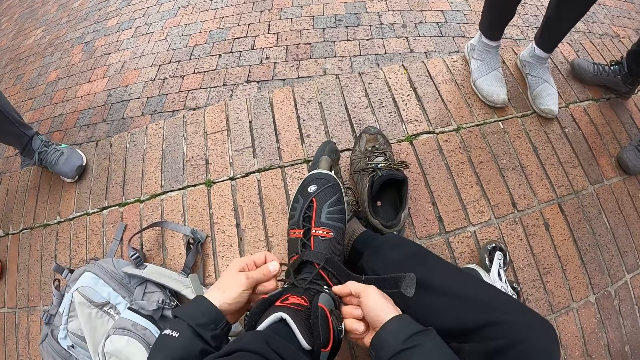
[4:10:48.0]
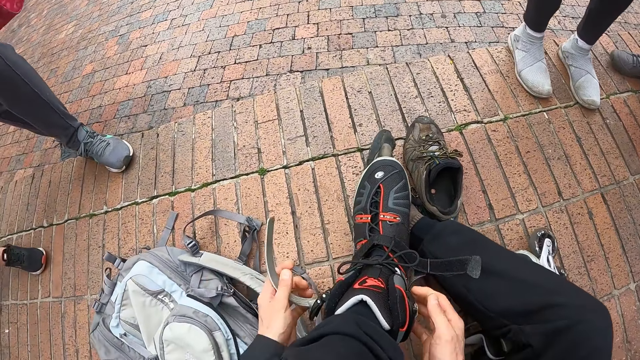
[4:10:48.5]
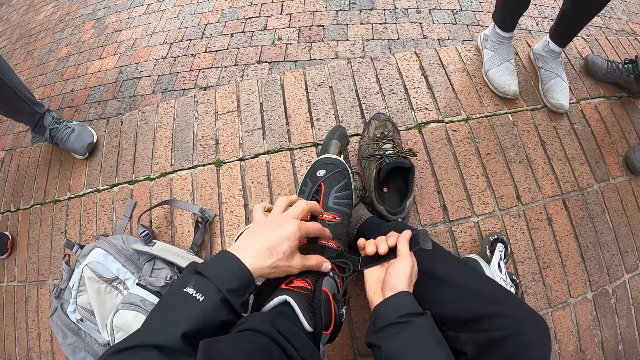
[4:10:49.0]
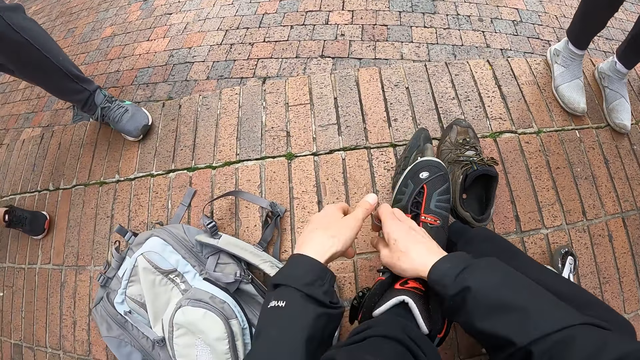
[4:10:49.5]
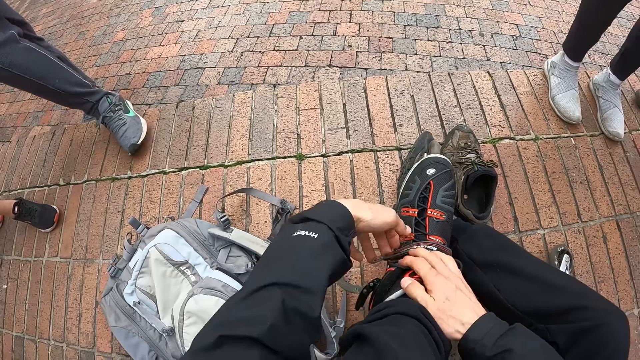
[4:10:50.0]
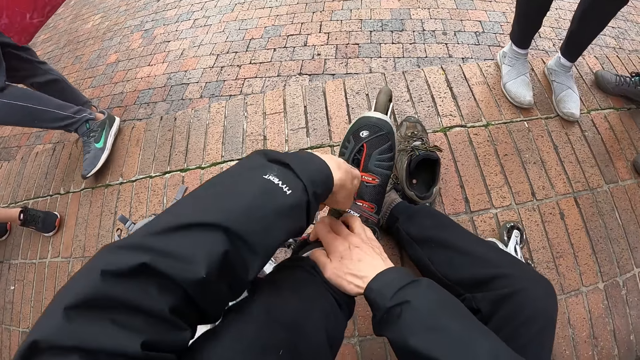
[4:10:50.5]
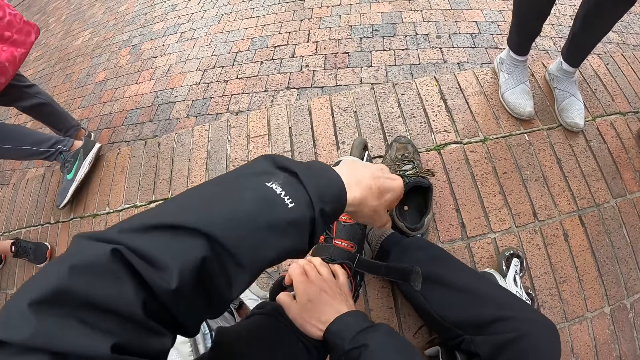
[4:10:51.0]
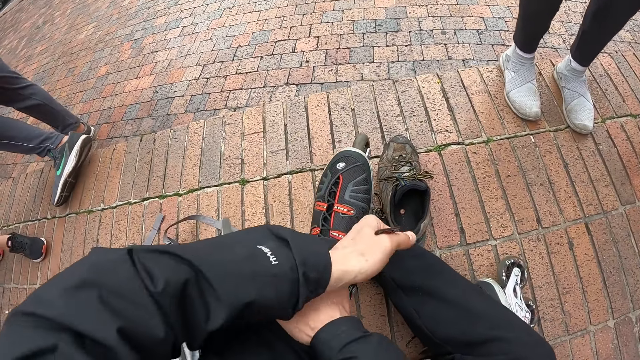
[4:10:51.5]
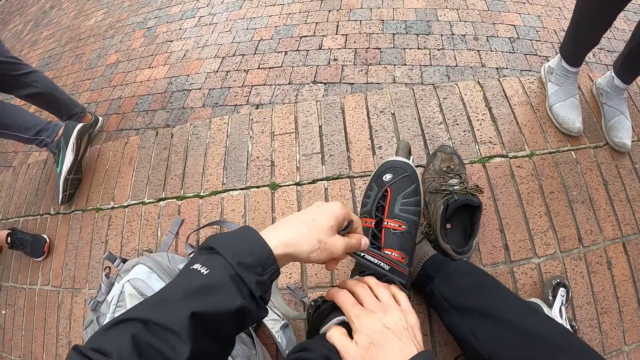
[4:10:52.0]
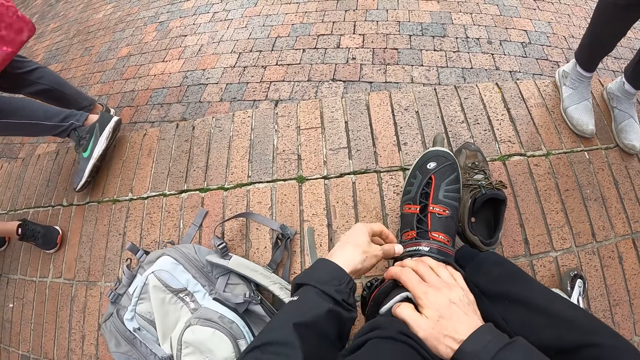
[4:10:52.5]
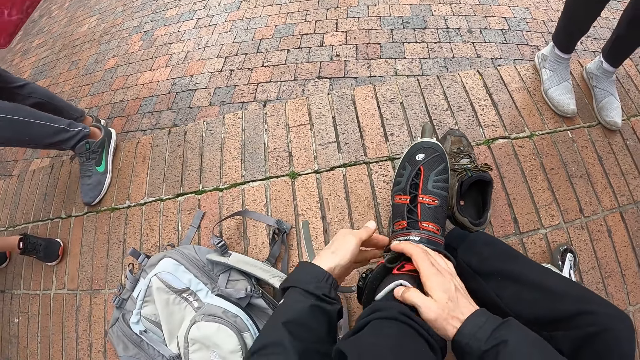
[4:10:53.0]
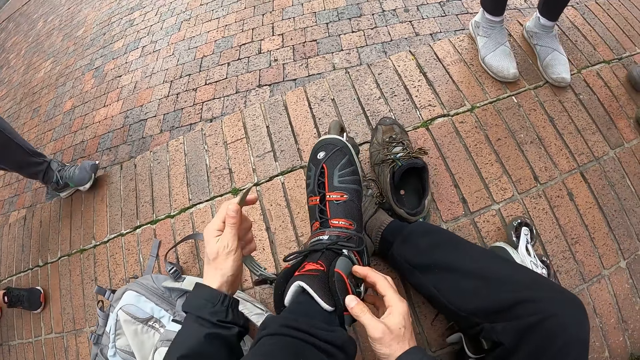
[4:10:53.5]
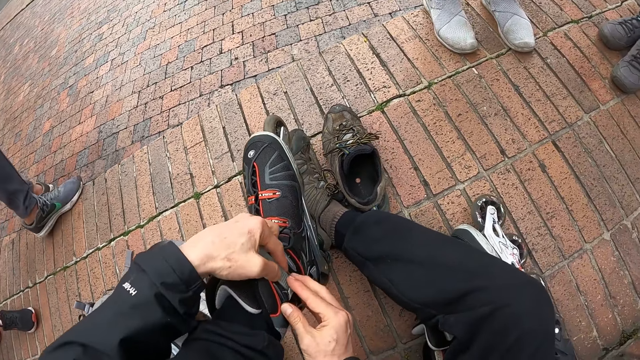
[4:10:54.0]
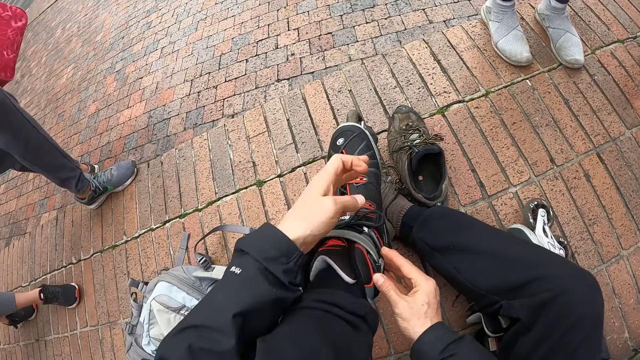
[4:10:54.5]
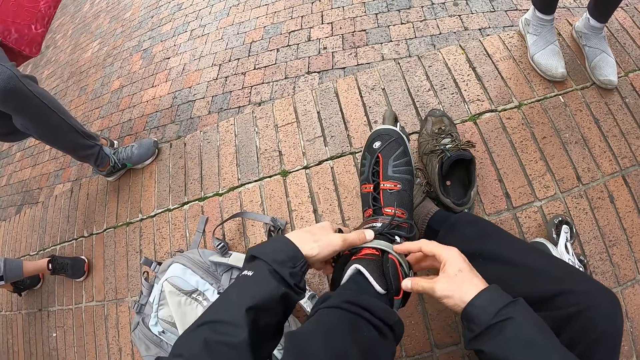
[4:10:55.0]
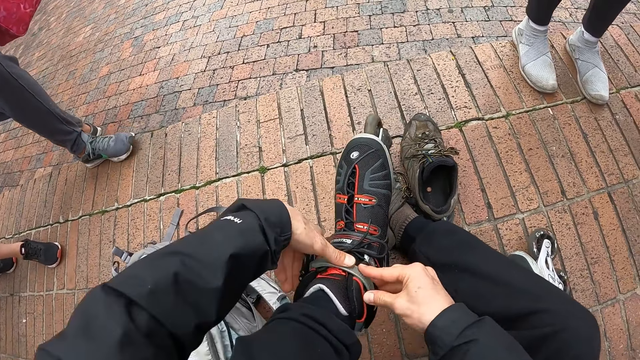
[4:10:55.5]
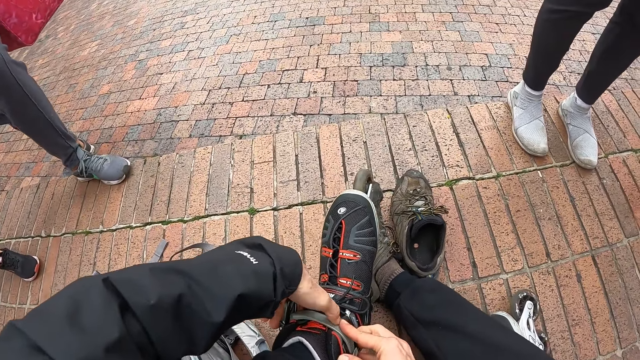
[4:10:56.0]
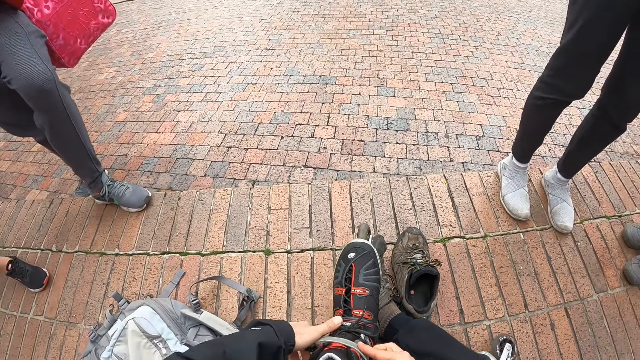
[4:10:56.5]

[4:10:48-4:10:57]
The camera wearer closes the wraps on the skate boot. They close the wraps on the skate boot again.

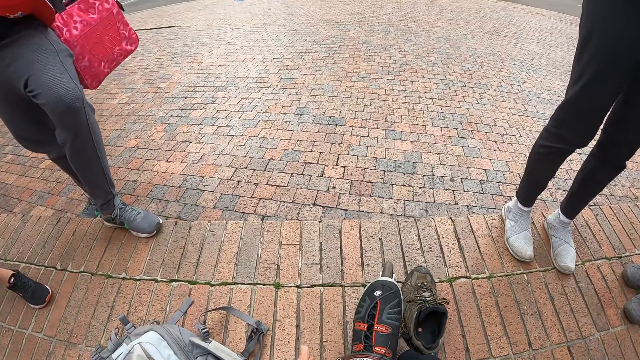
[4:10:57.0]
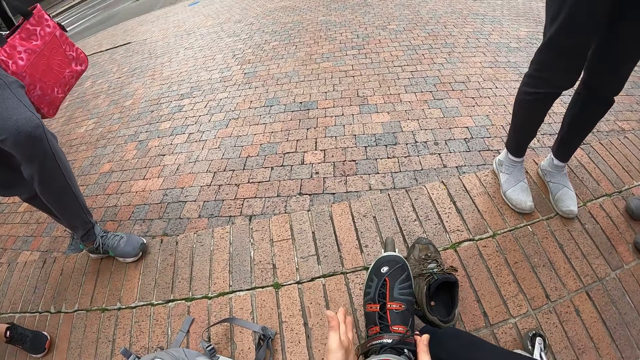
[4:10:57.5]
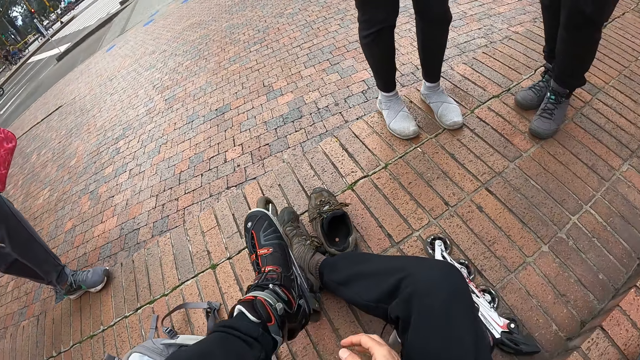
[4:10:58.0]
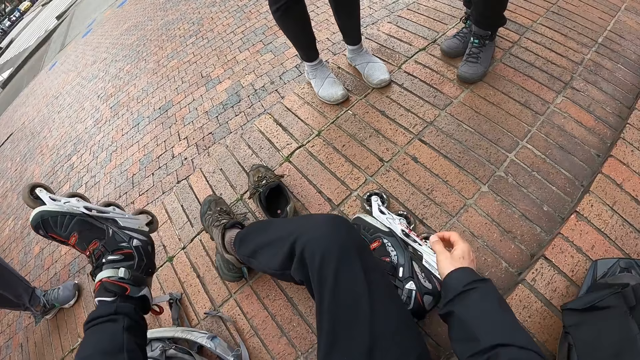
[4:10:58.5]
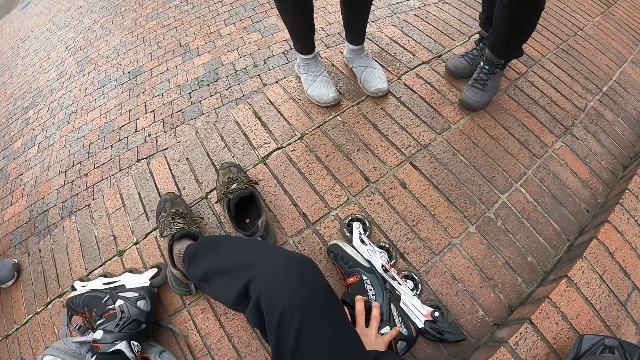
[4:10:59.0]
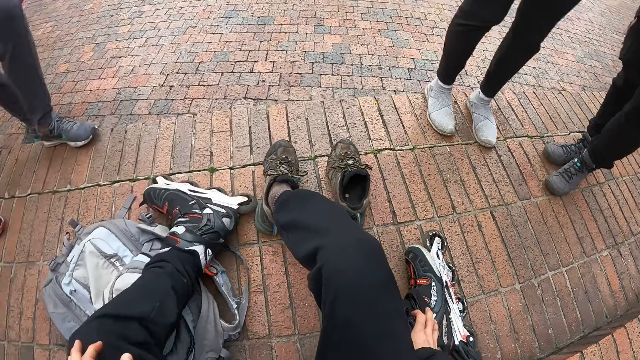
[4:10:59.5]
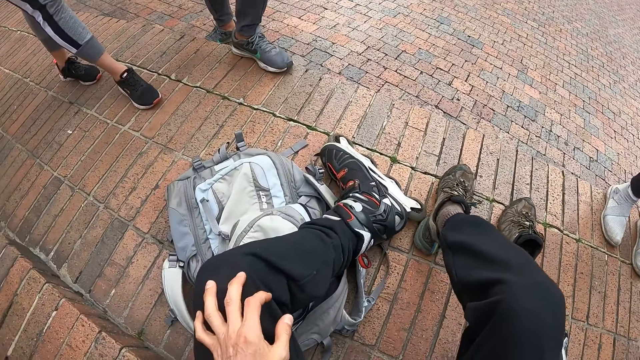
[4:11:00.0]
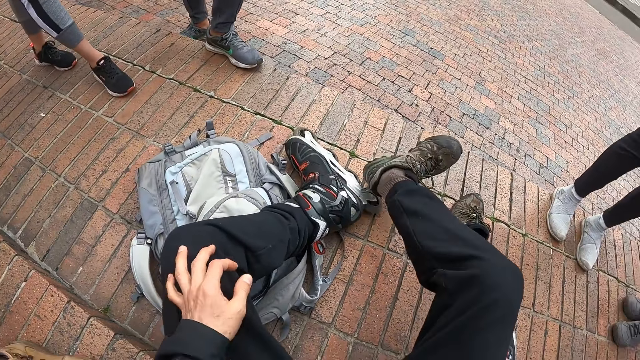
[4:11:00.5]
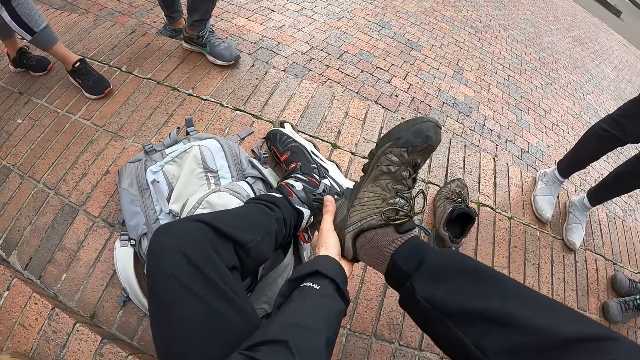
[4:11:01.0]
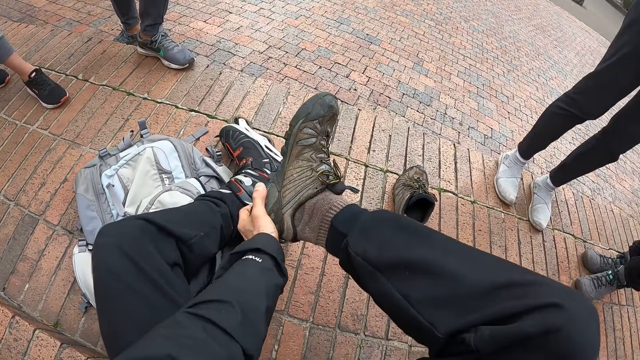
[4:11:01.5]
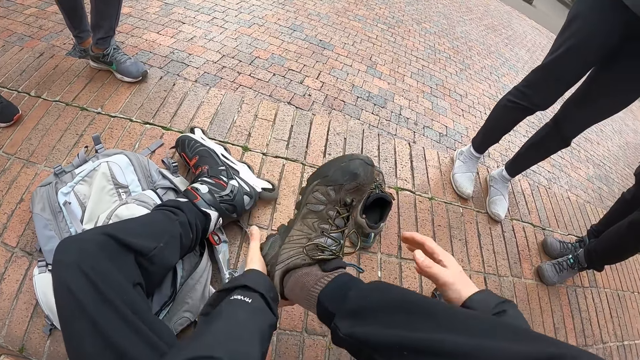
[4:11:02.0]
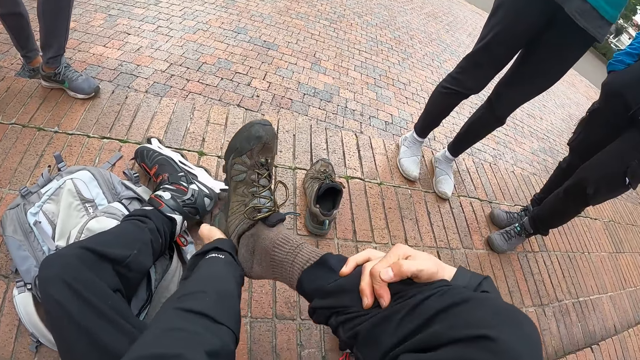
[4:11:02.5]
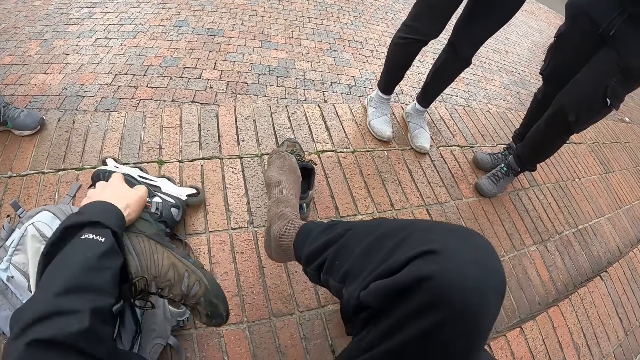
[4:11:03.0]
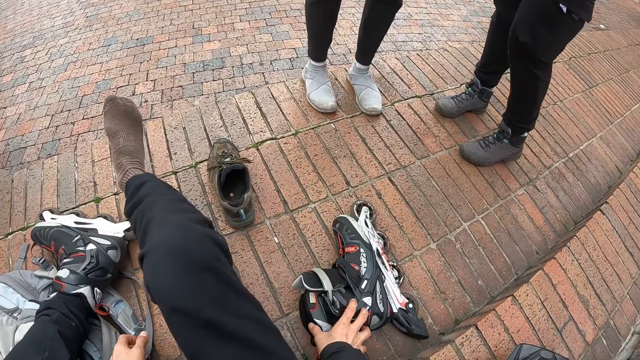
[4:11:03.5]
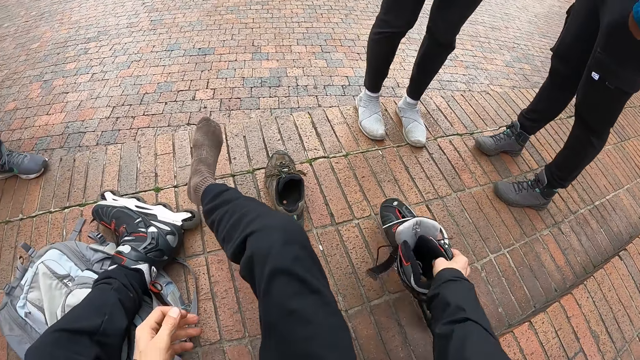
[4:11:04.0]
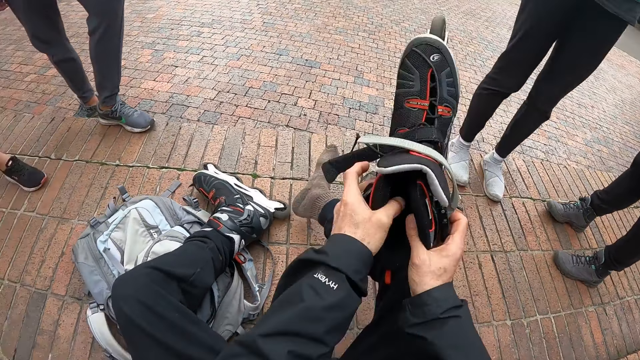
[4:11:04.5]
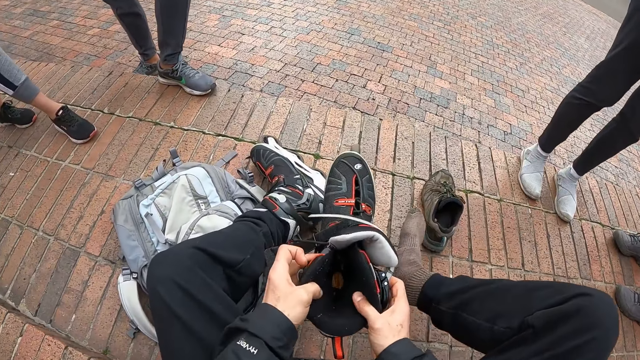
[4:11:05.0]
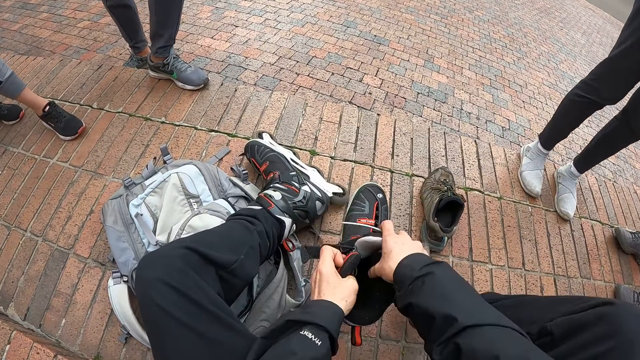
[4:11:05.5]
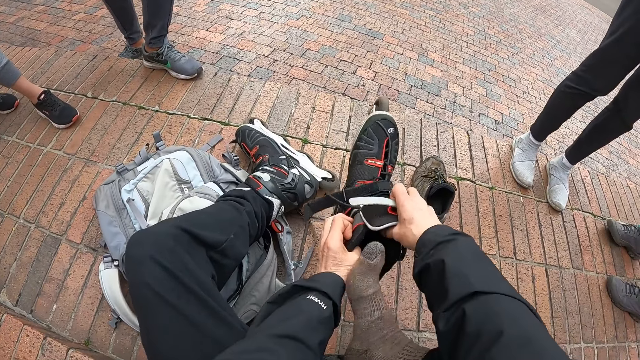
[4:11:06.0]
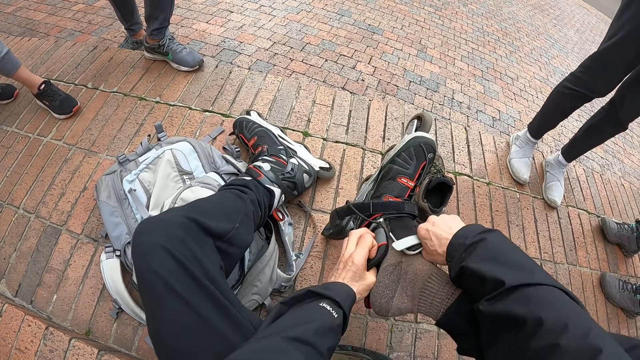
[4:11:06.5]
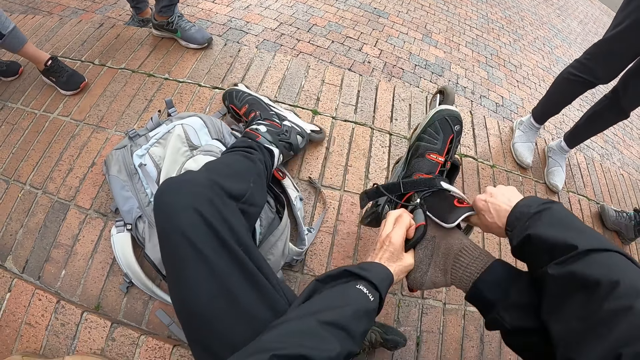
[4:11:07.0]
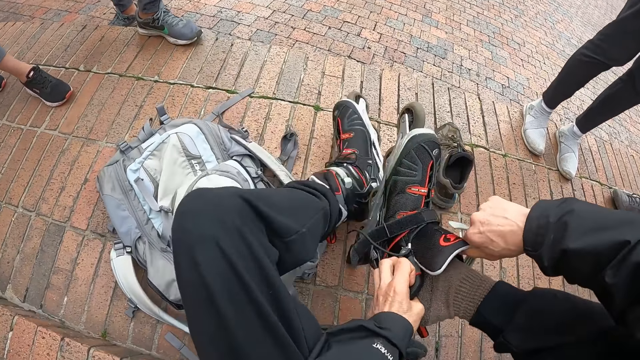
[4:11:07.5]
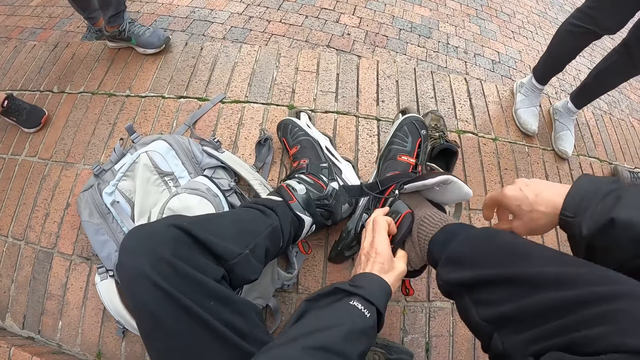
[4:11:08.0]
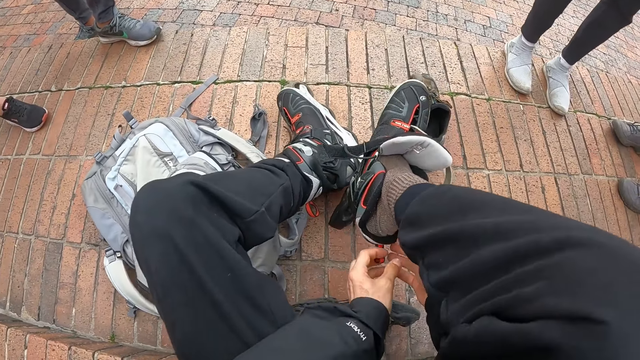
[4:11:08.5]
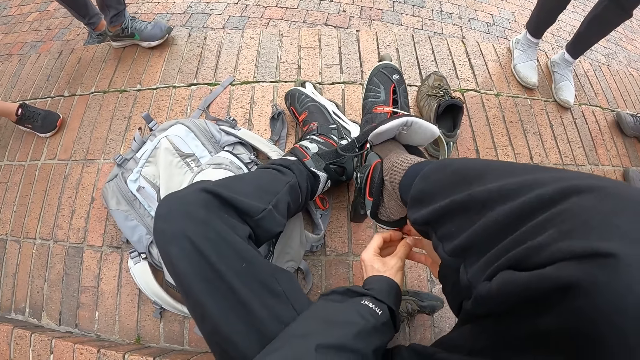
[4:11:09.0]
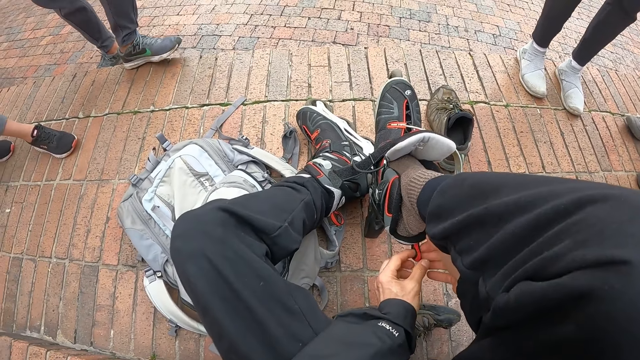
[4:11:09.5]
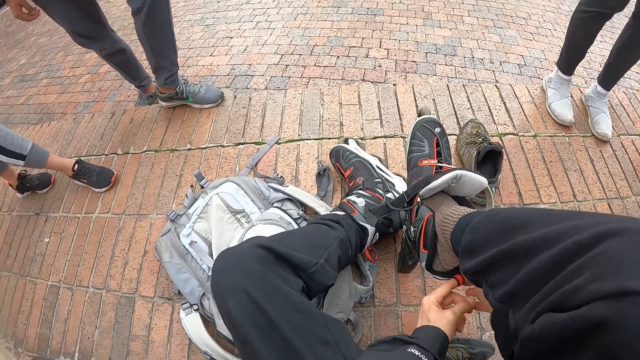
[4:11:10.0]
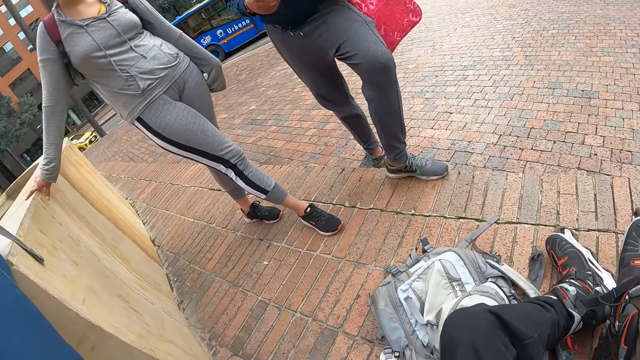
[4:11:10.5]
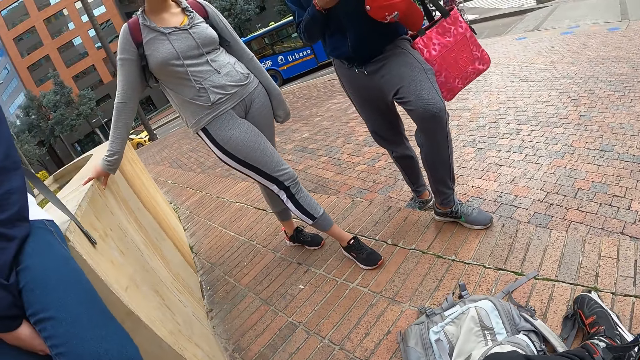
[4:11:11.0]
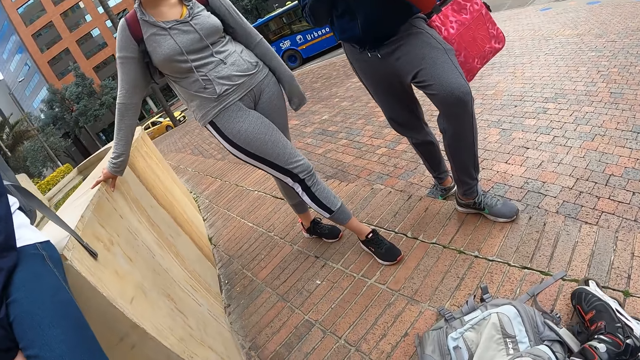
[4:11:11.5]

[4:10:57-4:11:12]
The camera wearer lifts his foot. He lowers his foot. He removes a shoe on his right leg with his left hand. He holds the shoe with one hand. He picks up the roller skate from the floor with his right hand. He wears the roller skate on his right leg with his hands.
